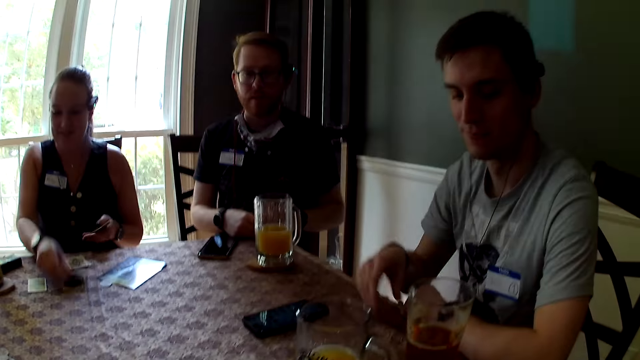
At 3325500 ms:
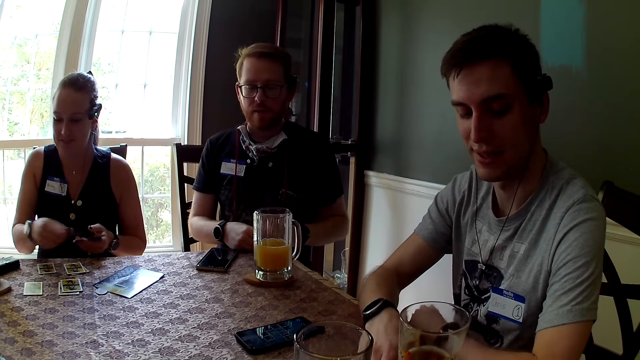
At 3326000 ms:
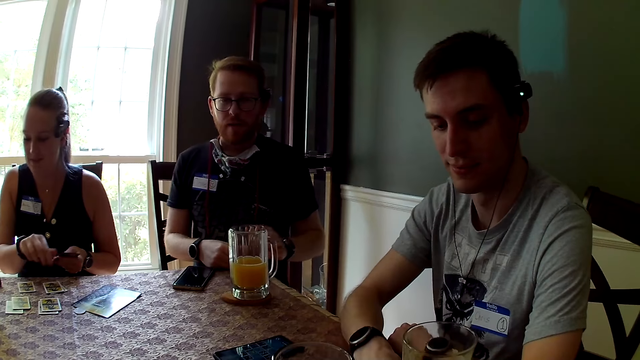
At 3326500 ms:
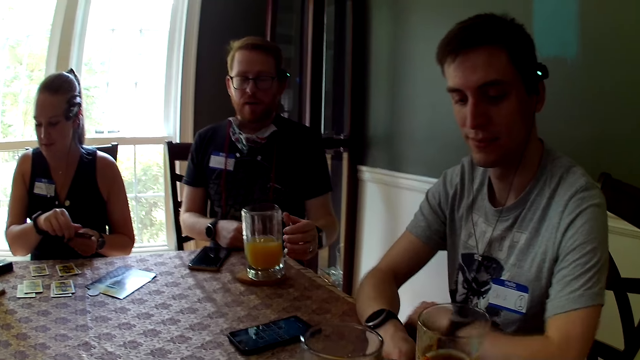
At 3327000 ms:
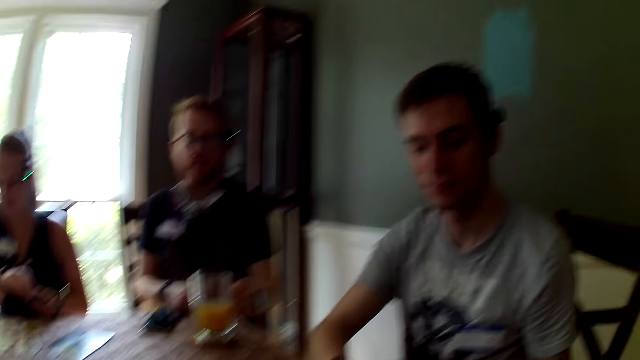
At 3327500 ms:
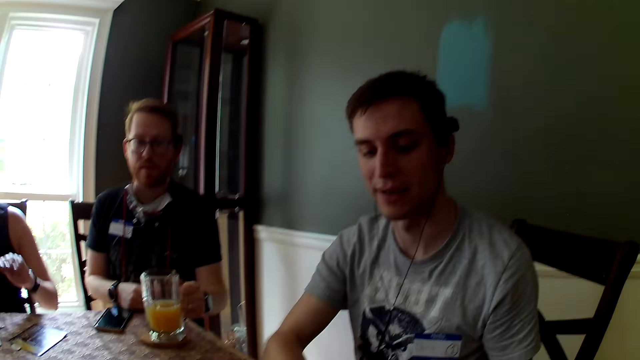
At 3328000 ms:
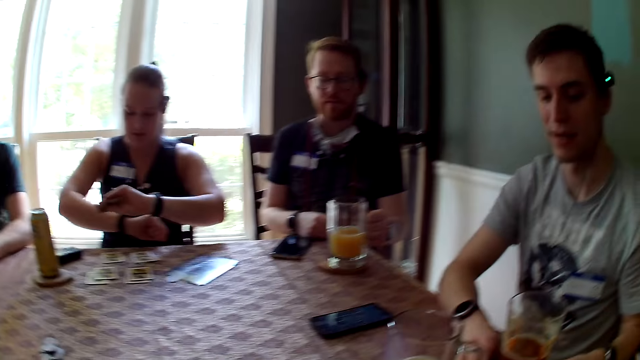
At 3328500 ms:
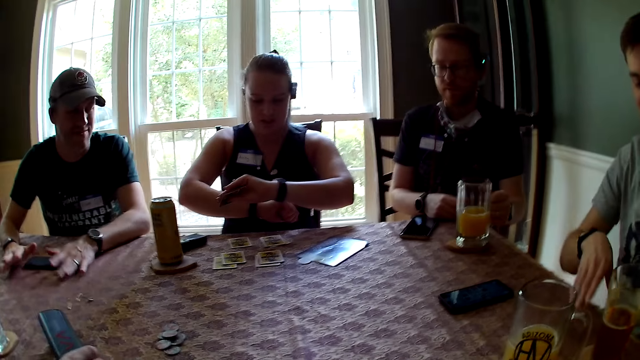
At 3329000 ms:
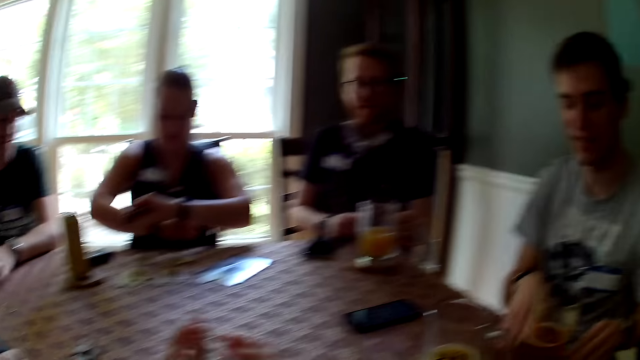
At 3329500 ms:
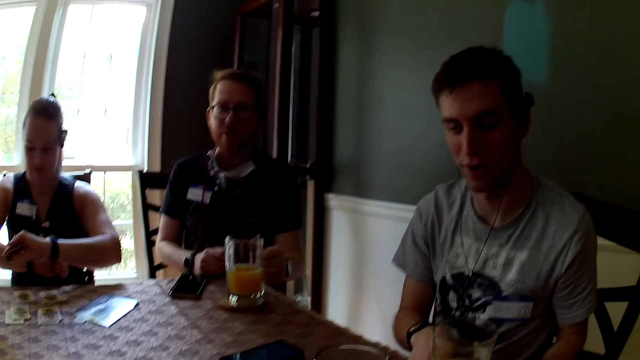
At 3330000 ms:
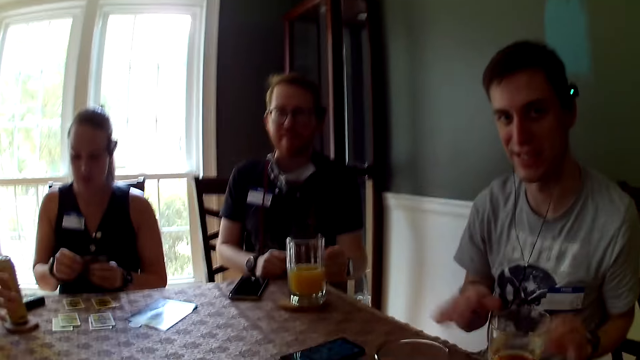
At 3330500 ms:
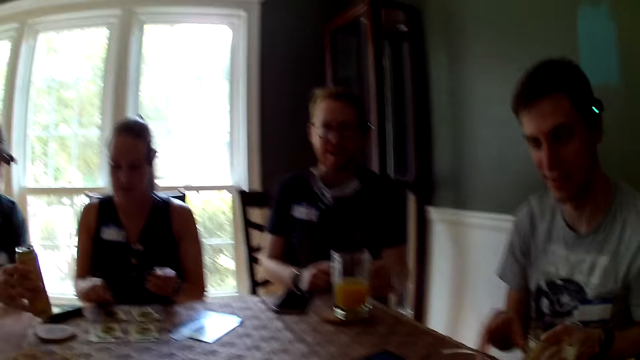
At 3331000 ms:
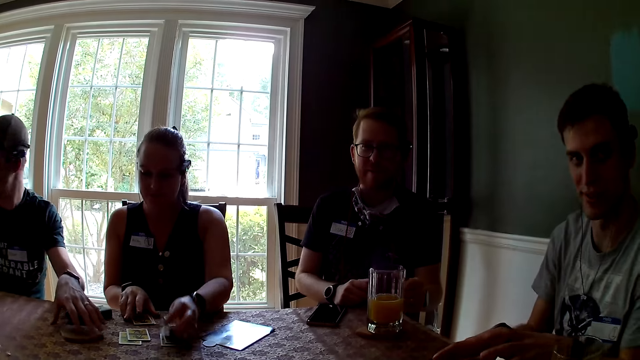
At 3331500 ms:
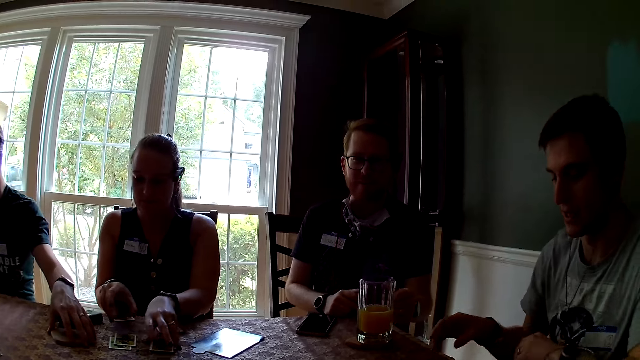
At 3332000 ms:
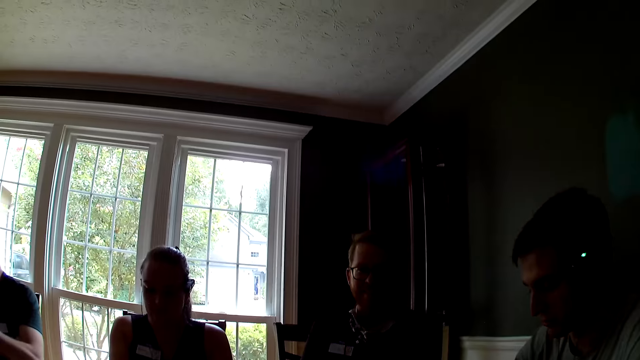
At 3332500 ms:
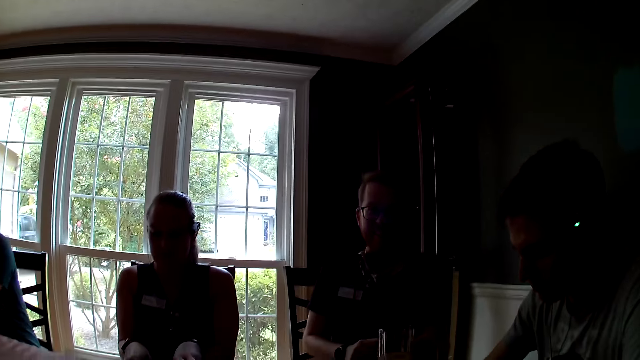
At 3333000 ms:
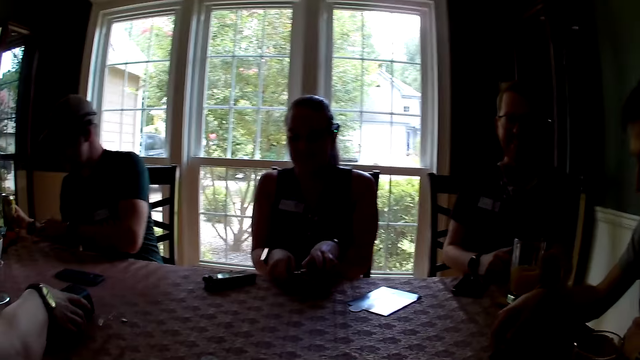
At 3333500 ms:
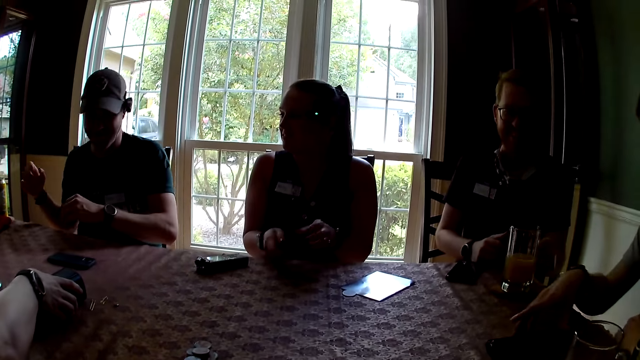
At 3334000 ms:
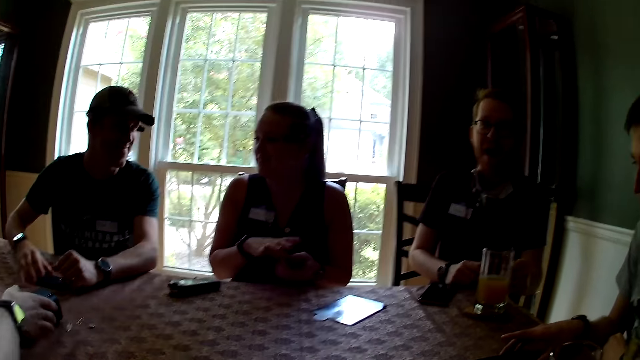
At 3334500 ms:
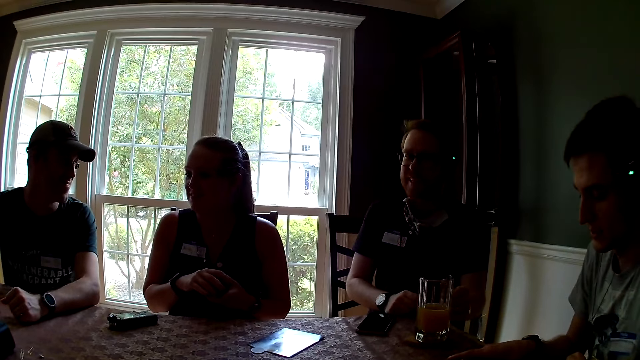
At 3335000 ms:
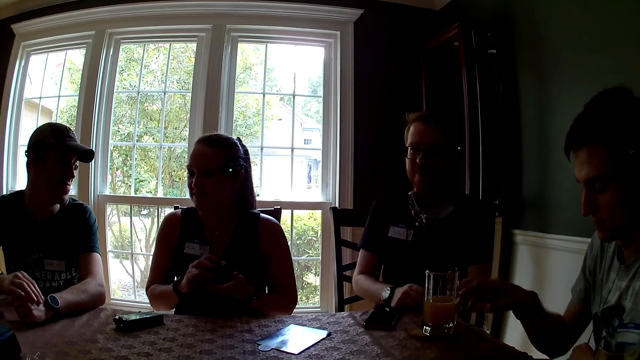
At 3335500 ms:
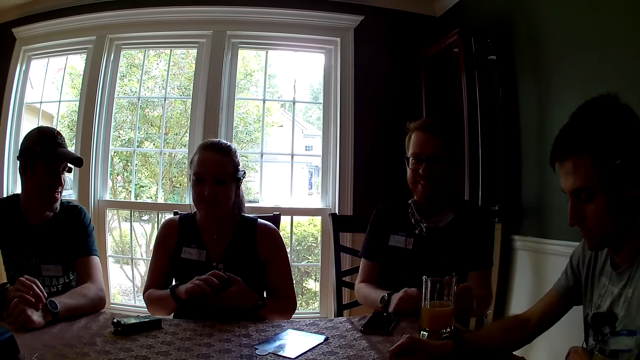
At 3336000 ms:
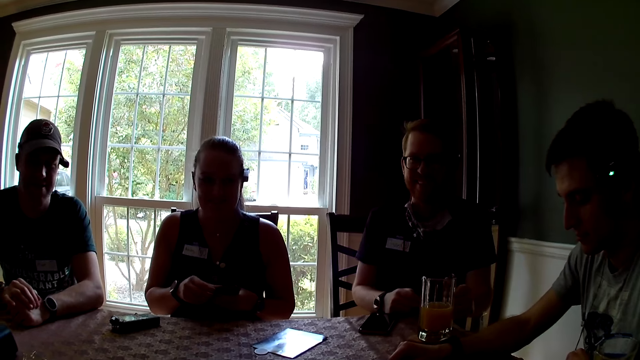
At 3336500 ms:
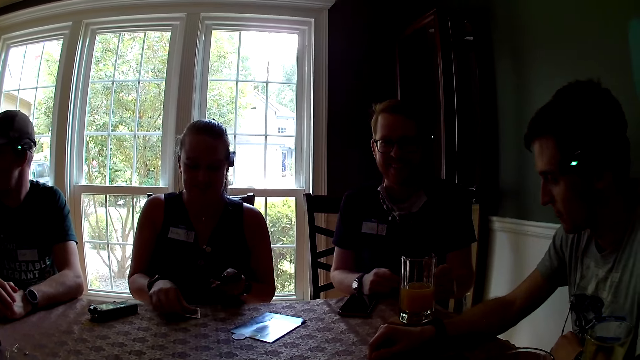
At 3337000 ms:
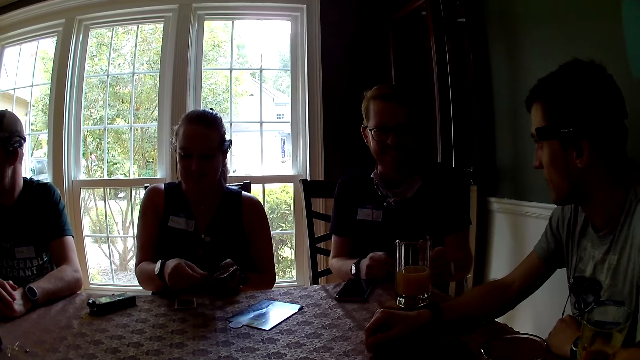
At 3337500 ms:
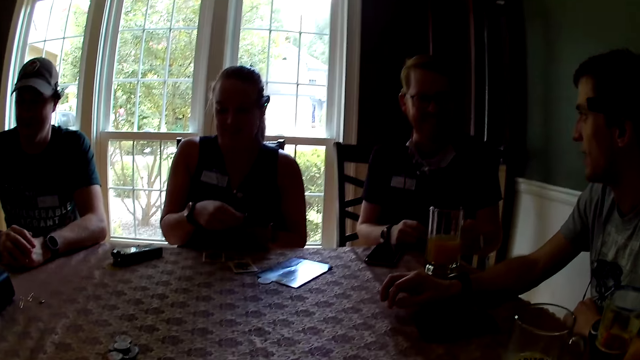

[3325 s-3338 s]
A man moves the glass of juice on the dining table with his right hand. Another man holds the glass of juice on the dining table with his left hand. The camera wearer looks around. A third man drums on the dining table with both hands. A woman drops a card on the dining table with her right hand. The third man picks up the can drink from the dining table with his right hand. The woman drops a card on the dining table with her left hand and picks up some cards from the dining table with both hands. The third man places his left hand on a cup tray. Another woman touches a black music box on the dining table with her right hand. The third man holds the can drink with his right hand. The first man touches the phone on the dining table with his right hand. The first woman shuffles the cards with both hands. The third man drops both hands on the dining table and places his right hand on his left hand. The first woman drops some cards on the dining table with her right hand.

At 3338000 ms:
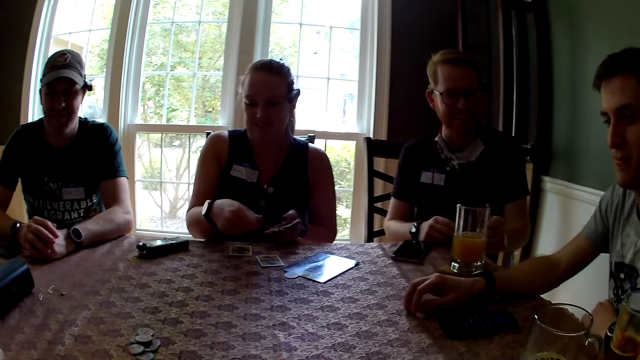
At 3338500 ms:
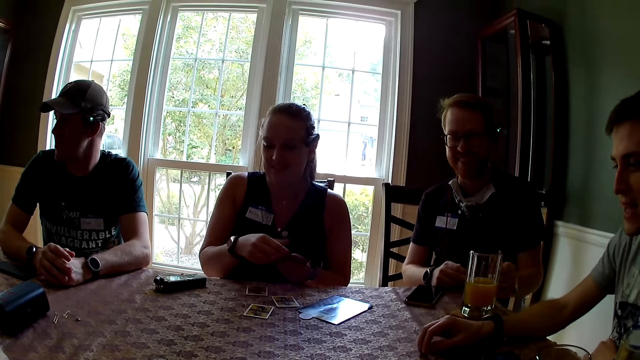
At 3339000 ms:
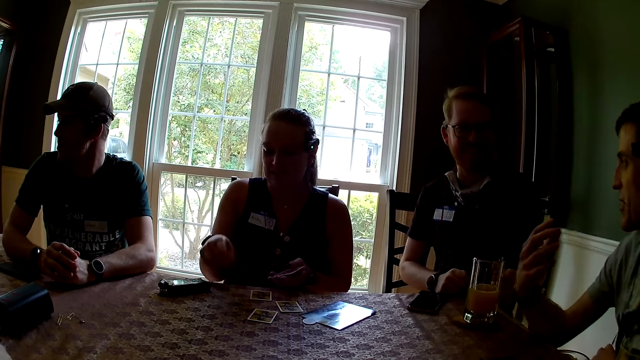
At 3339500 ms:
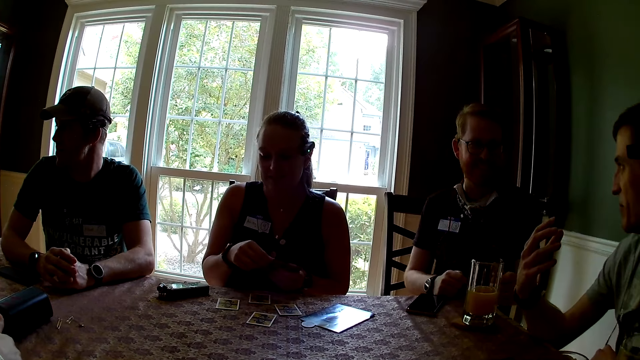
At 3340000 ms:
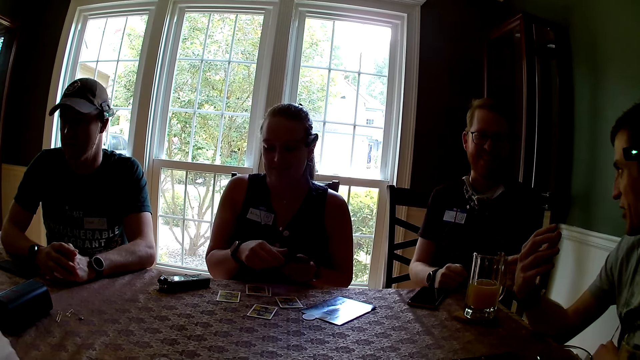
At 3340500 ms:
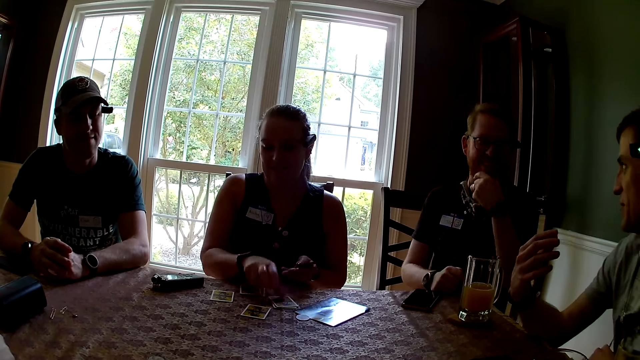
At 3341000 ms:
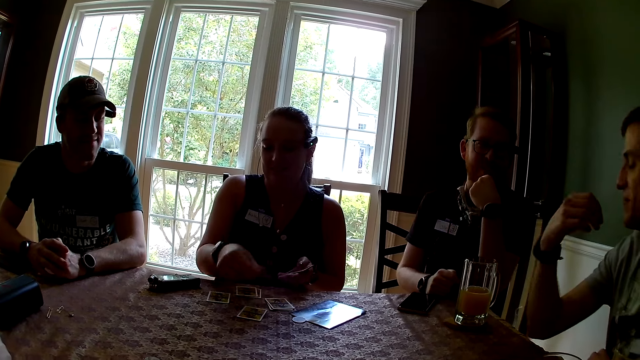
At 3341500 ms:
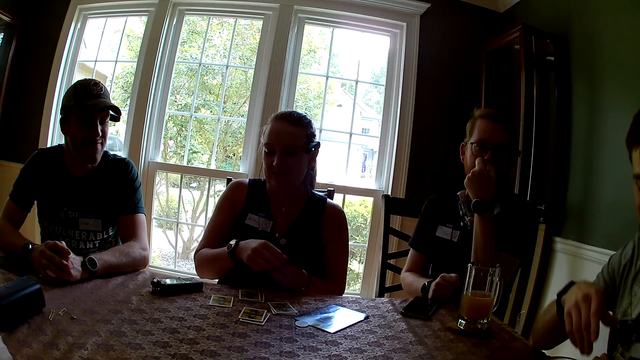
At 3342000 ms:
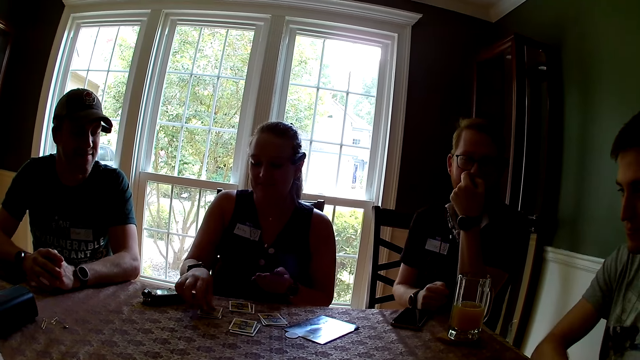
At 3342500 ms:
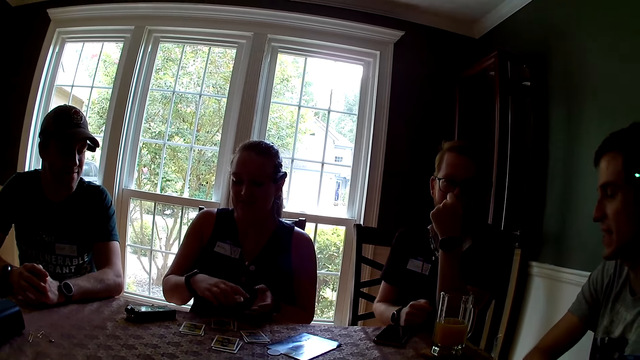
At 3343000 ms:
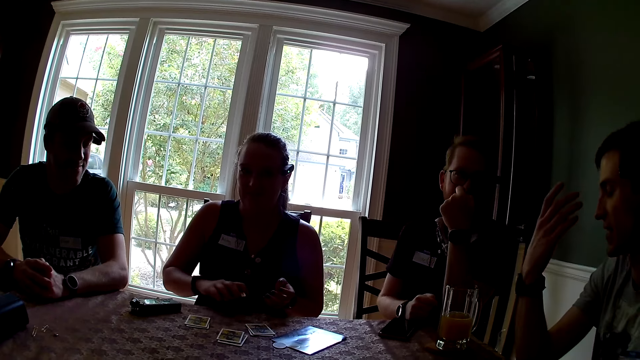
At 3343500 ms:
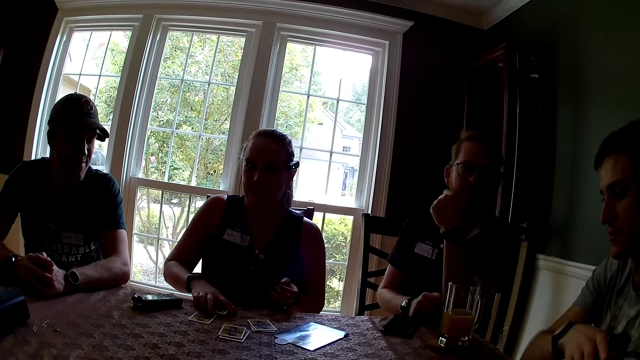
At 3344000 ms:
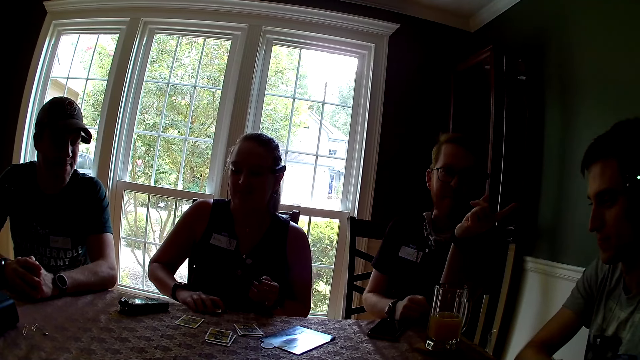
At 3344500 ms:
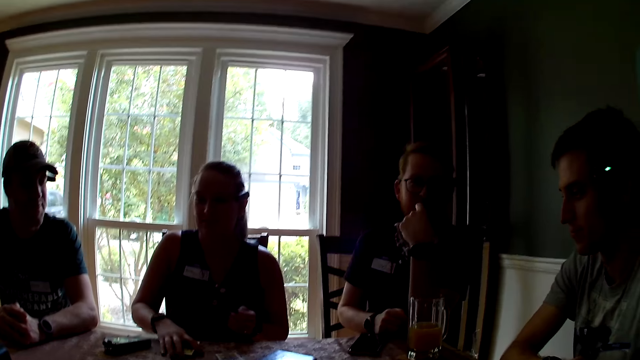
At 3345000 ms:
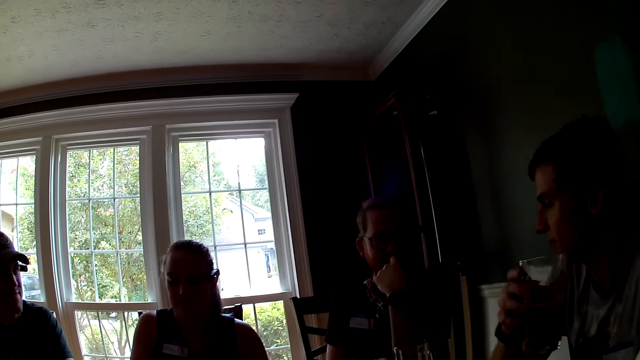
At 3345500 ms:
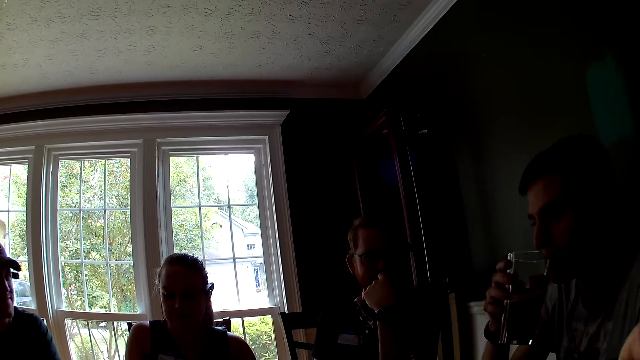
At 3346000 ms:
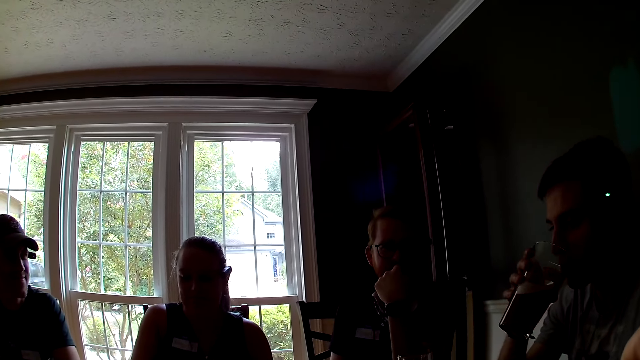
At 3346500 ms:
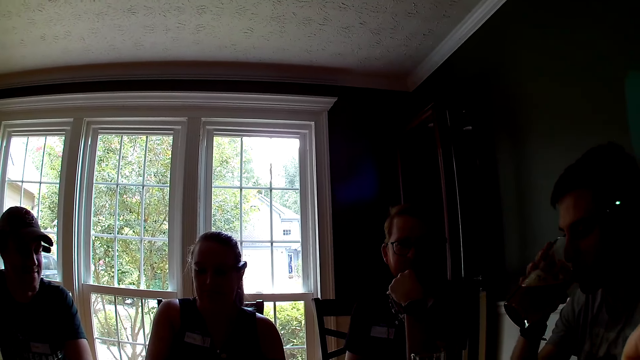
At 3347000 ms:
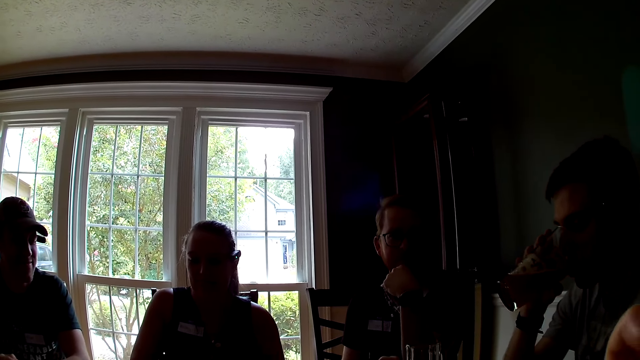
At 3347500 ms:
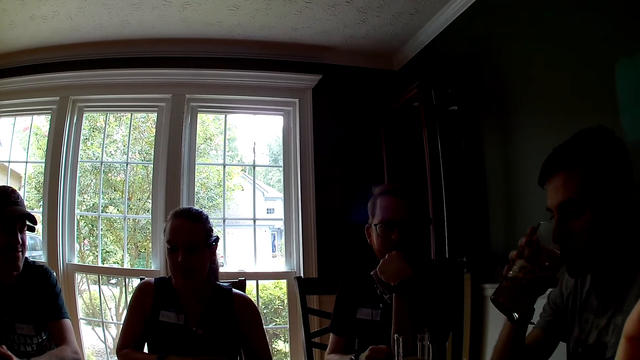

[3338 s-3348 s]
A man talks with another man. The other man touches his face with his left hand. A woman picks some cards from the dining table with her right hand. The camera wearer touches her face with her right hand. The first man drinks from a glass of water with his right hand.
